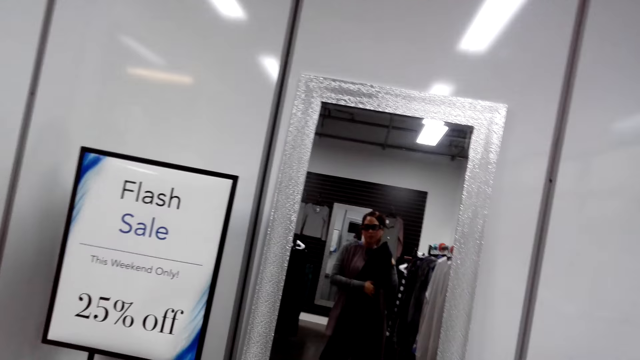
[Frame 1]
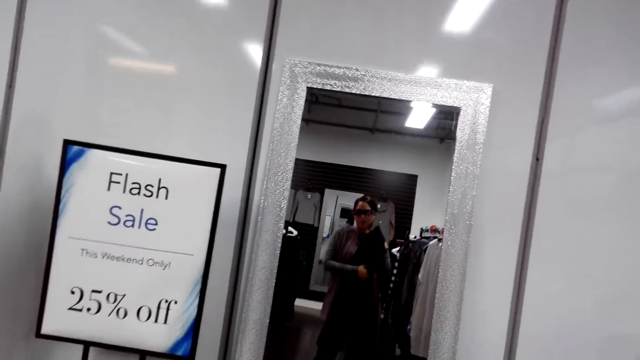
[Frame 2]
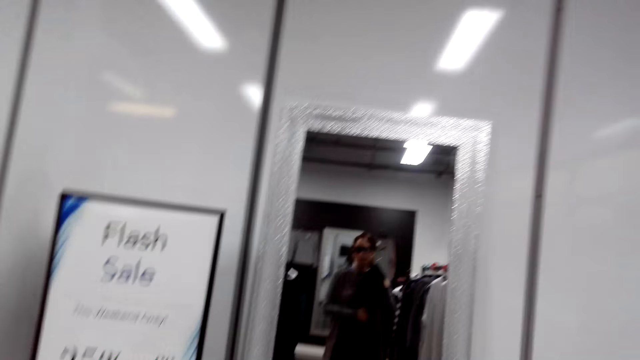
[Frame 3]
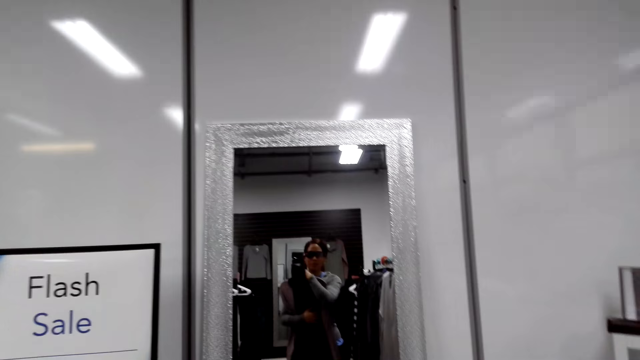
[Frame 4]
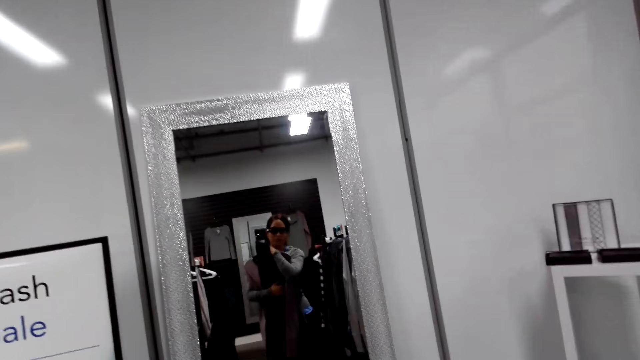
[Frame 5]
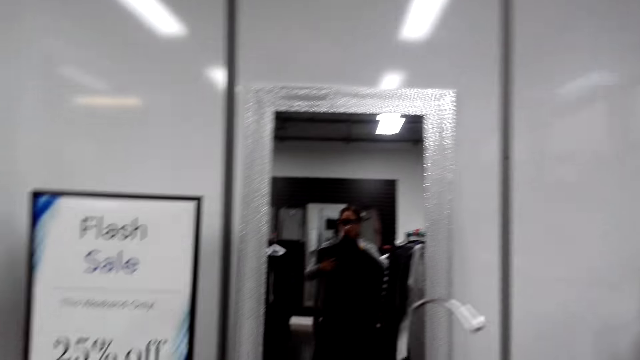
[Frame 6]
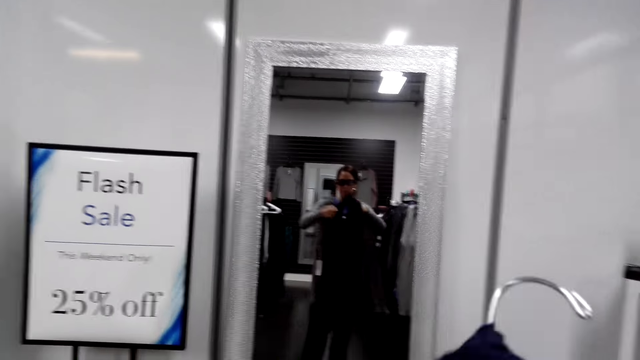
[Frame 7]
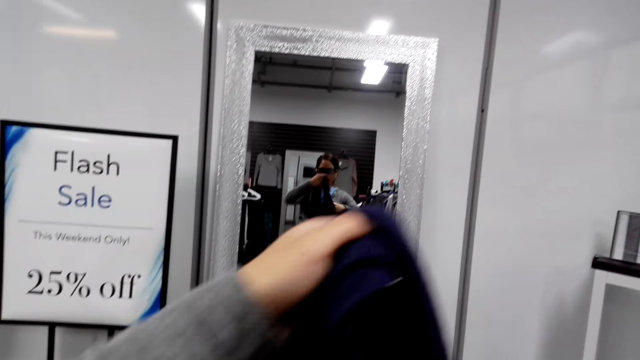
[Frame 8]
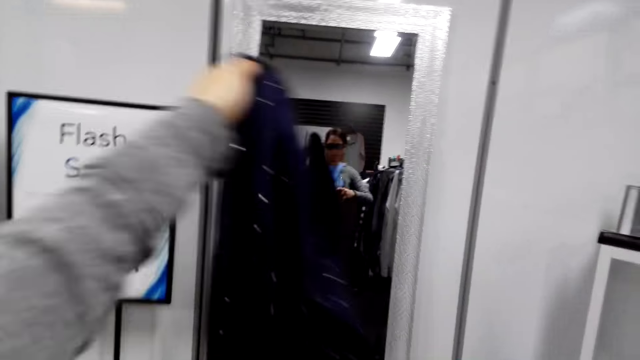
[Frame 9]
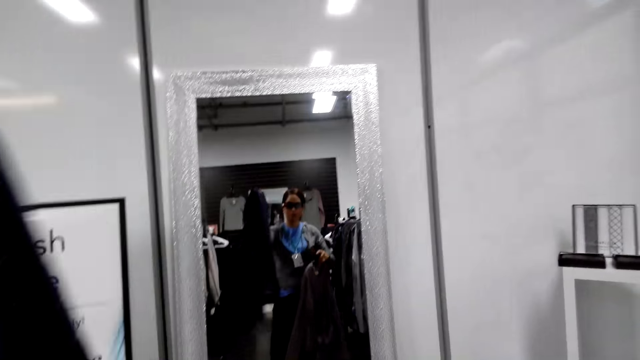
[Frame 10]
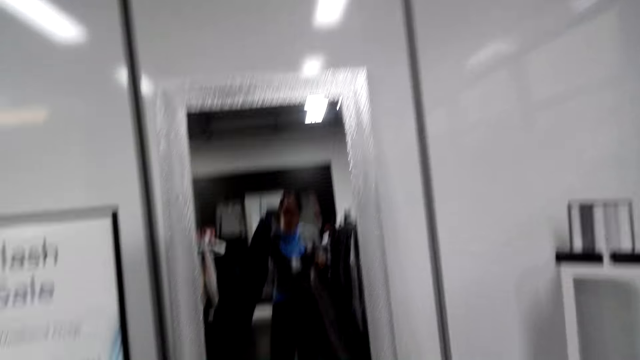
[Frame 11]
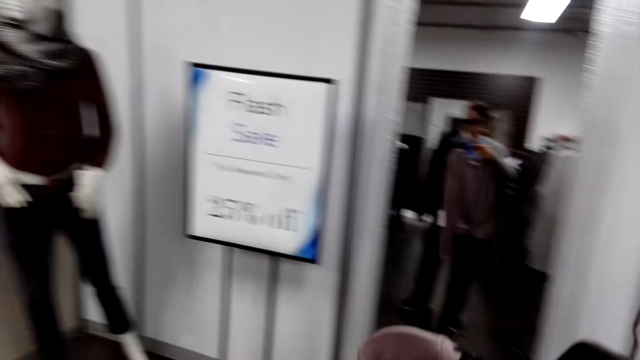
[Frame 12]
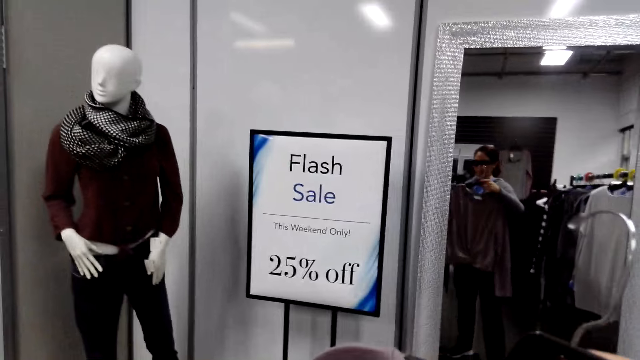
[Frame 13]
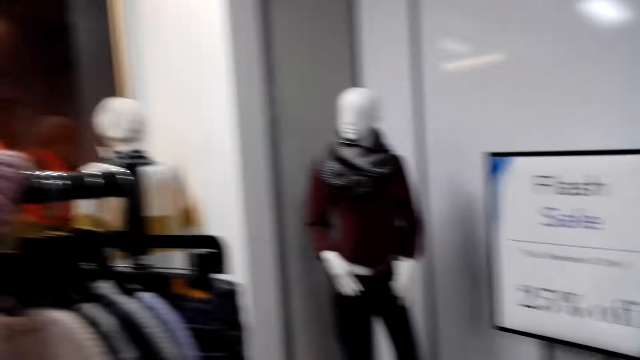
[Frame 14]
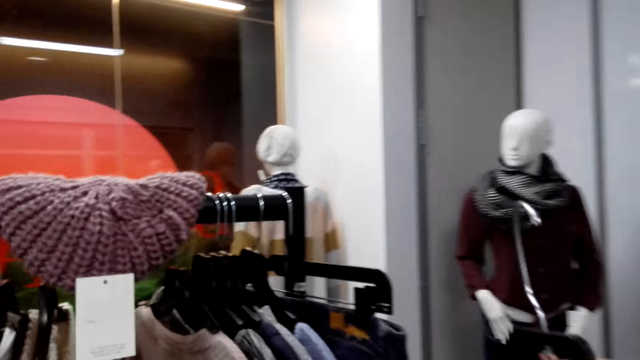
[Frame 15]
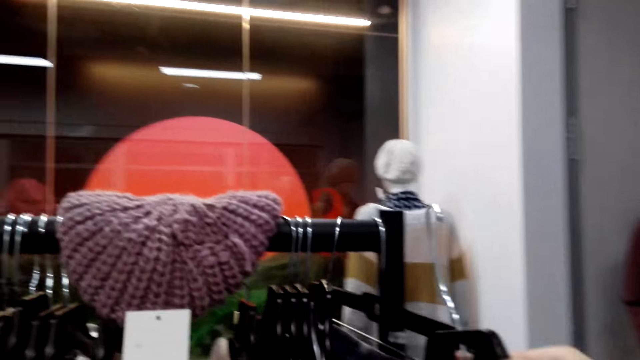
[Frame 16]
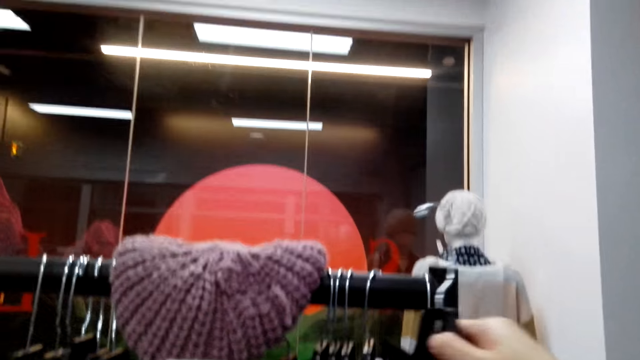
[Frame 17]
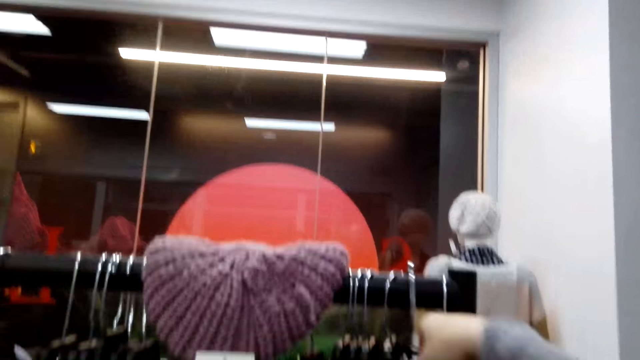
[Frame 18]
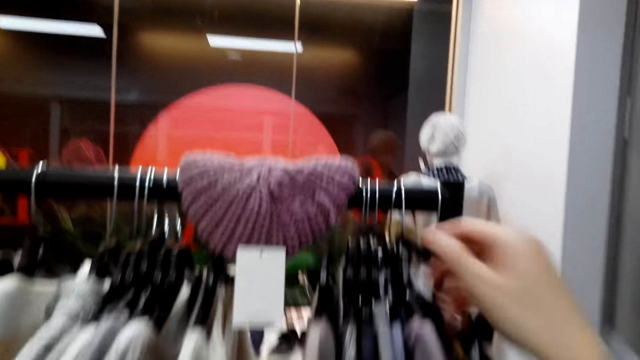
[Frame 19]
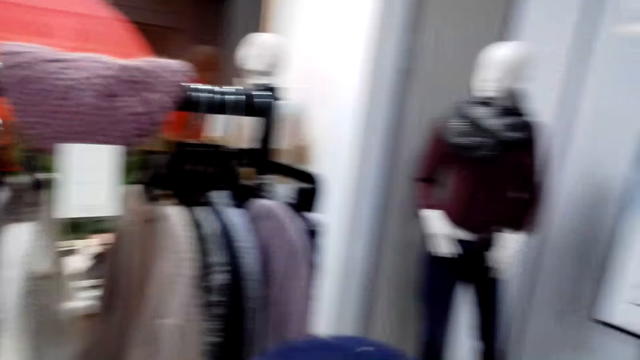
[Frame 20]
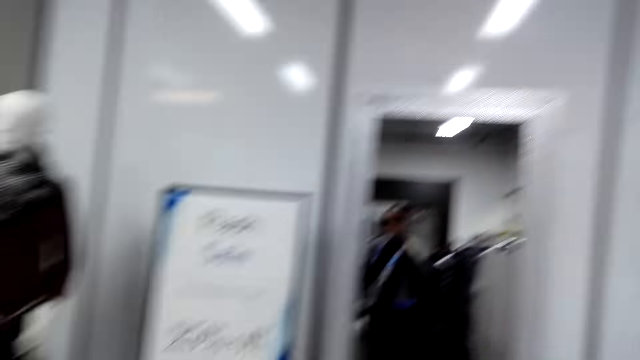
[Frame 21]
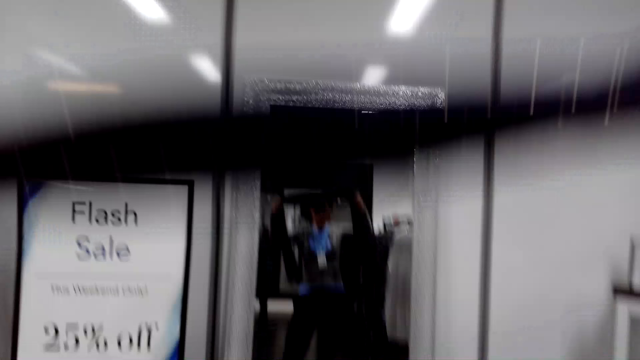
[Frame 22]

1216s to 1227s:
The camera wearer looks at the two outfits. They tilt the two outfits. They remove the cloth from the hanger. They put back the cloth in a hanging bar.

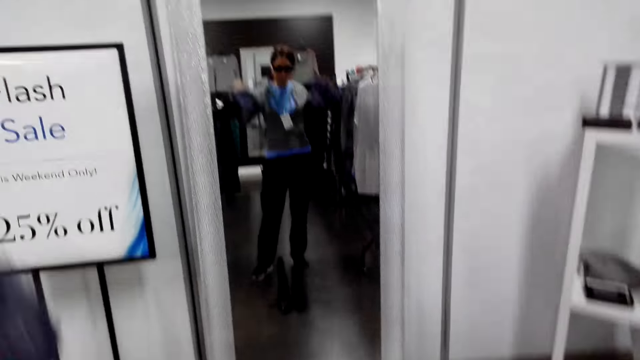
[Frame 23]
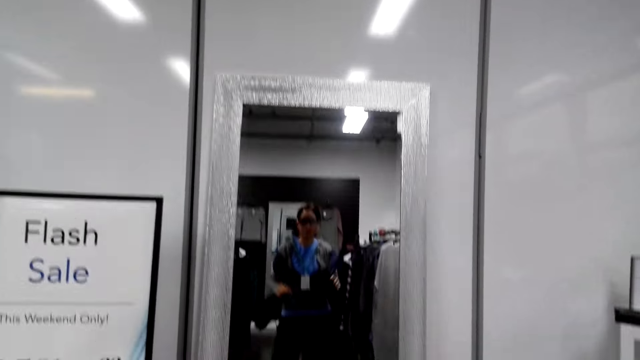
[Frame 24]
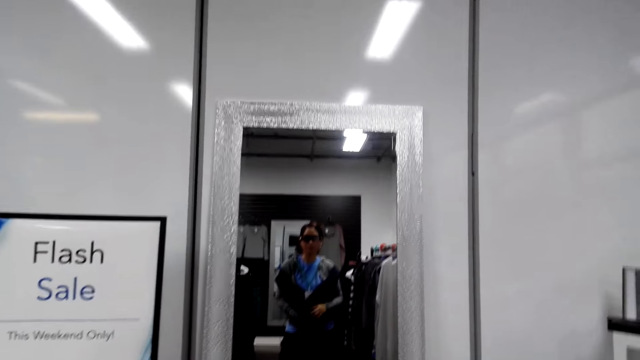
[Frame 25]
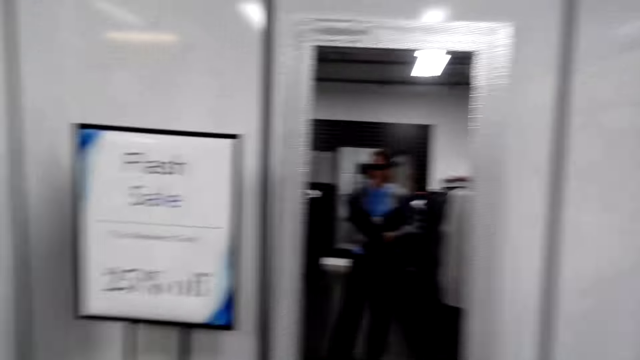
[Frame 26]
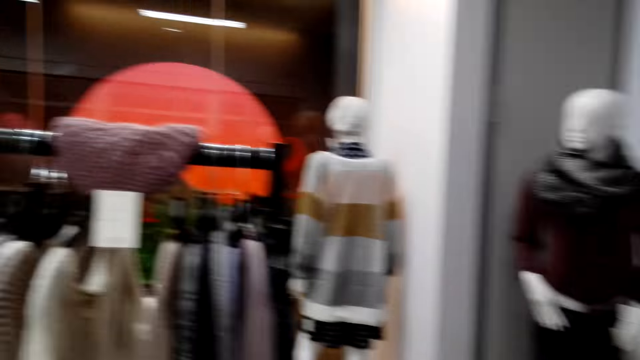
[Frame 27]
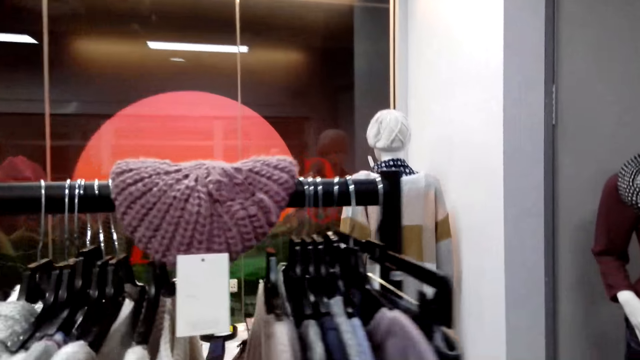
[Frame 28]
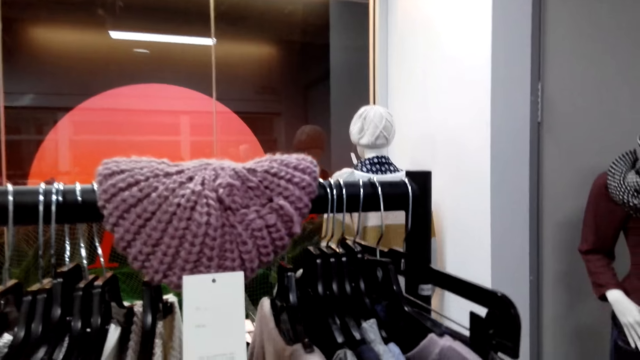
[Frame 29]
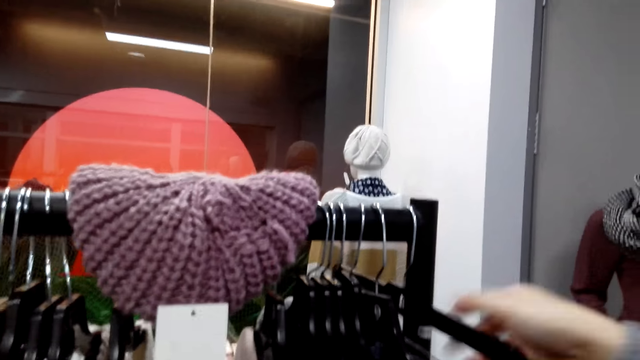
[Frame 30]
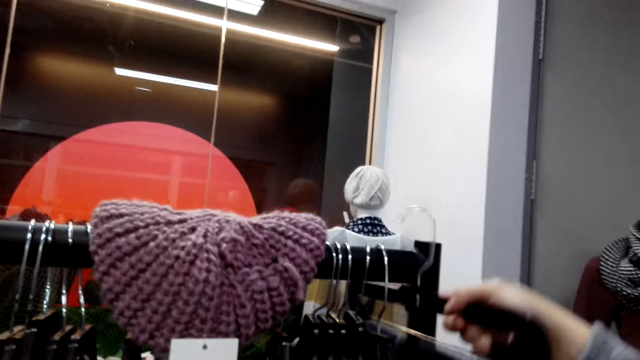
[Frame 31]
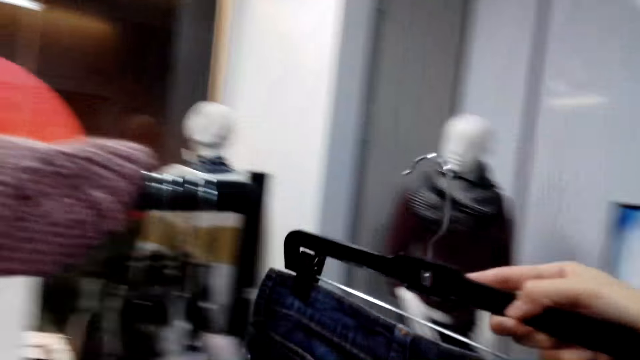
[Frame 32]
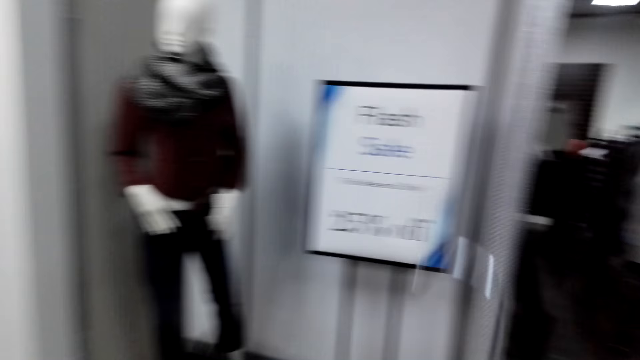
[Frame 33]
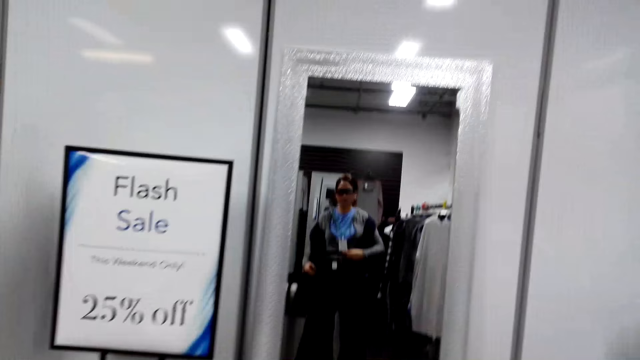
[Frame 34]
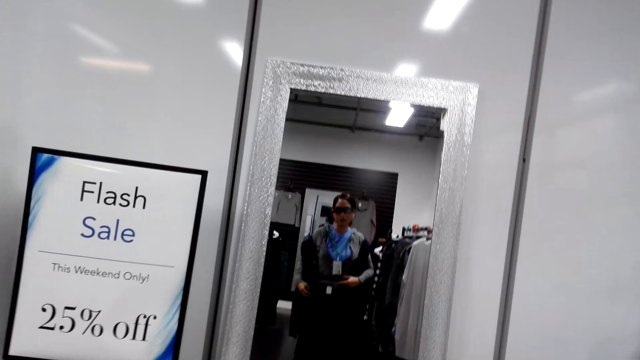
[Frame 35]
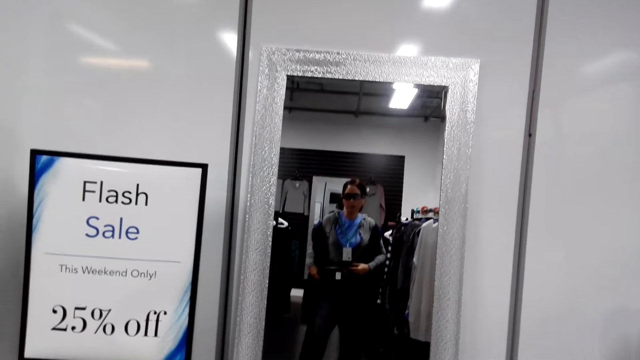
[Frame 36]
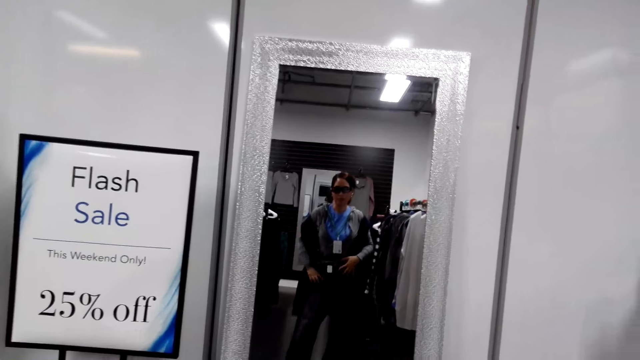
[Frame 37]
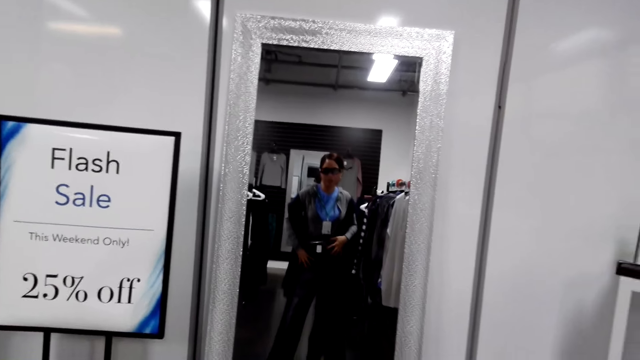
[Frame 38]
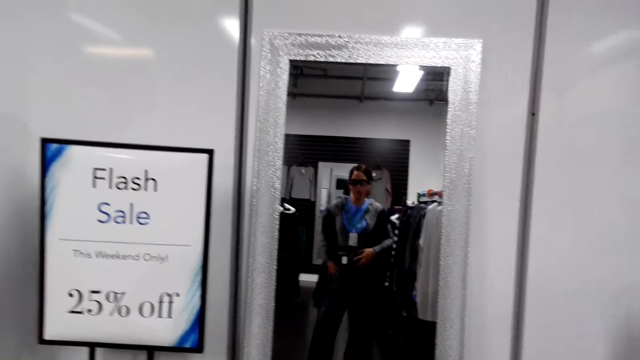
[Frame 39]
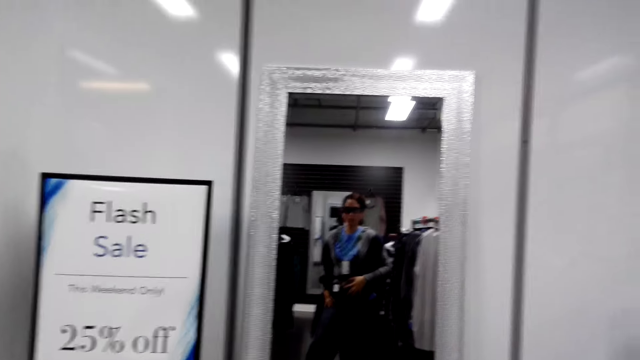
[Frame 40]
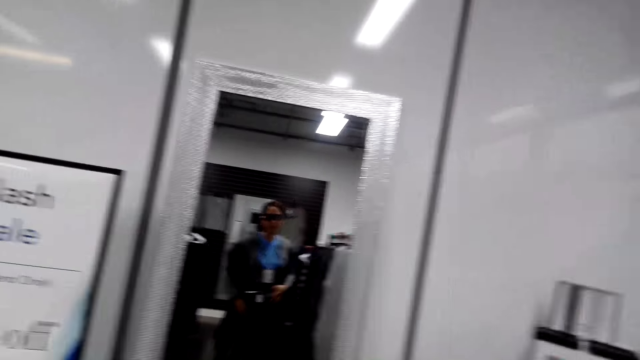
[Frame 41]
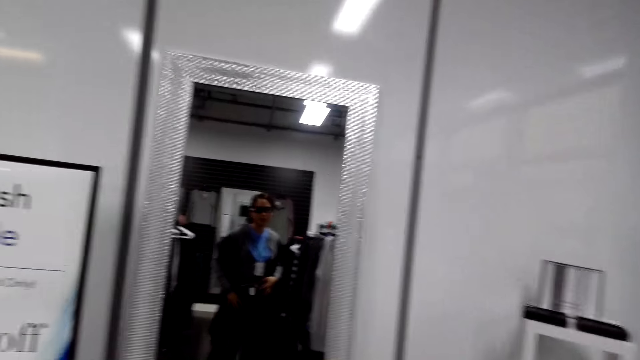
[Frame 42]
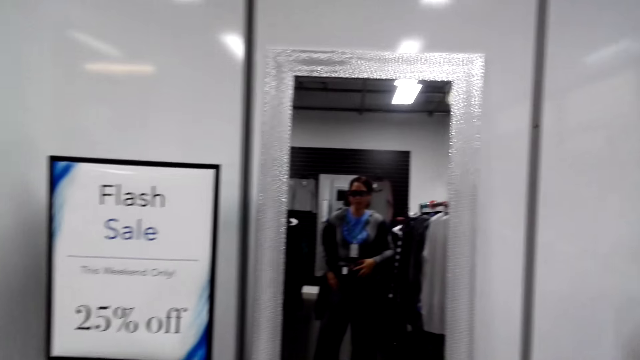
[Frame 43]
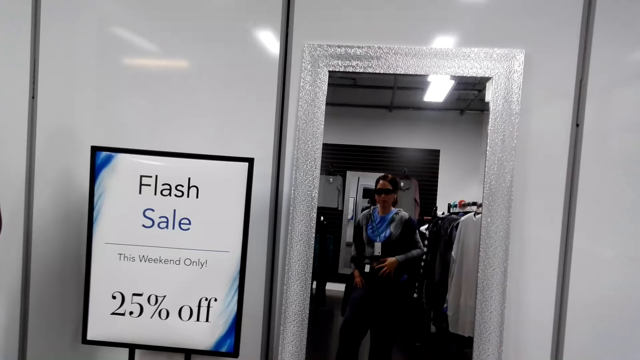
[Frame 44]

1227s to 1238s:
The camera wearer looks in the mirror. They wear the scarf. They pick a cloth from the hanging bar. They look in the mirror.
